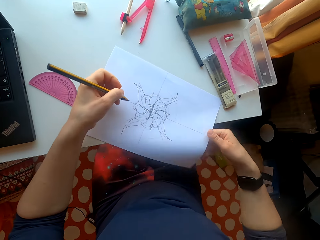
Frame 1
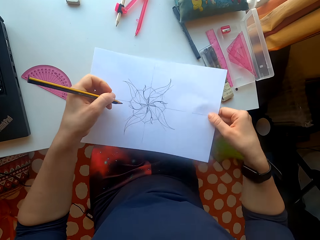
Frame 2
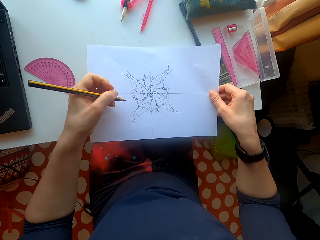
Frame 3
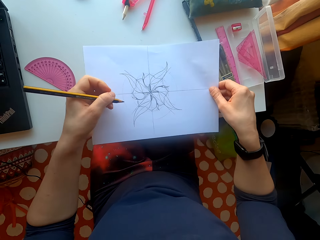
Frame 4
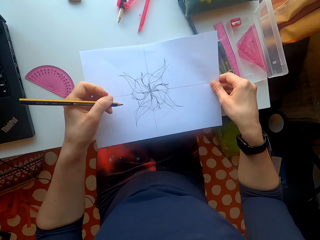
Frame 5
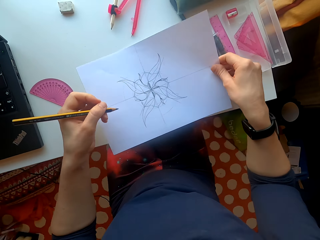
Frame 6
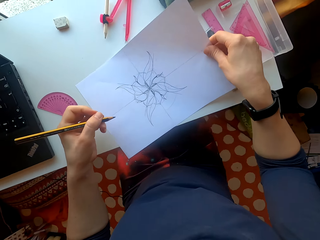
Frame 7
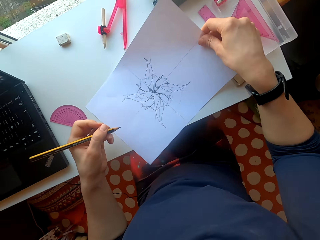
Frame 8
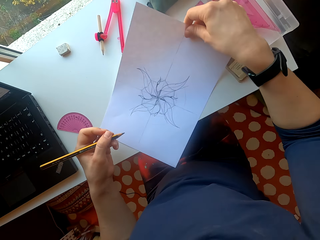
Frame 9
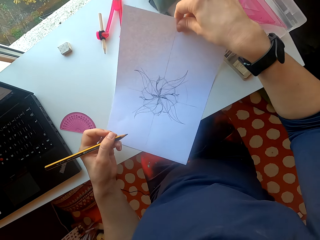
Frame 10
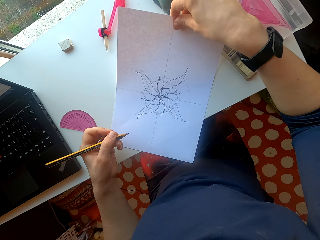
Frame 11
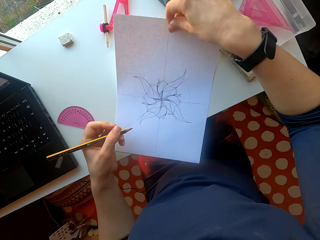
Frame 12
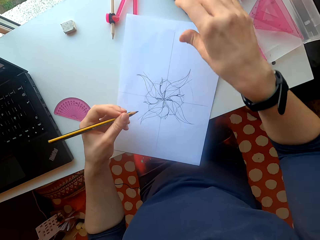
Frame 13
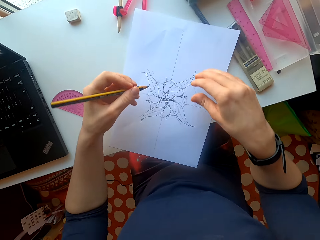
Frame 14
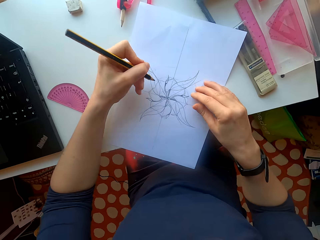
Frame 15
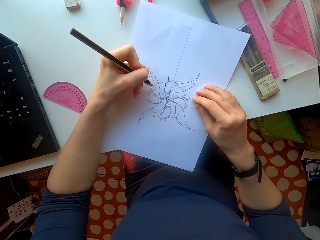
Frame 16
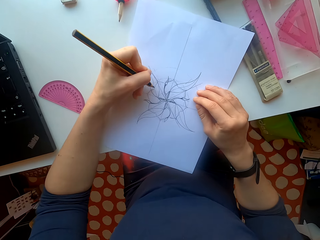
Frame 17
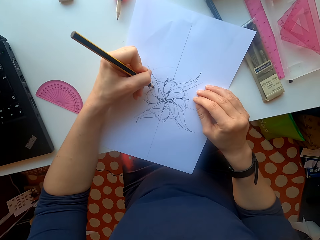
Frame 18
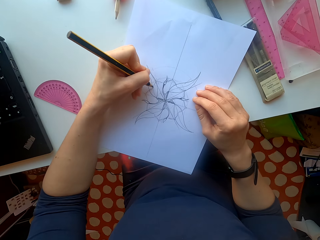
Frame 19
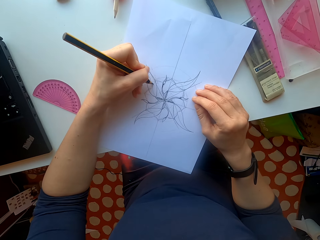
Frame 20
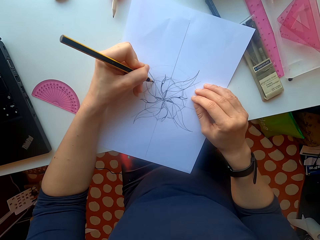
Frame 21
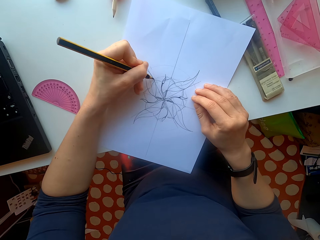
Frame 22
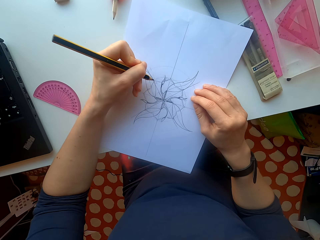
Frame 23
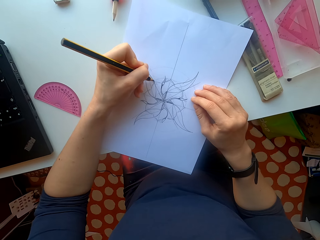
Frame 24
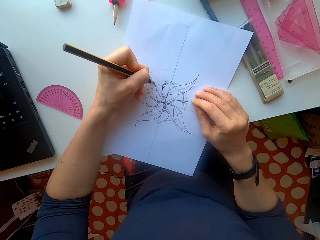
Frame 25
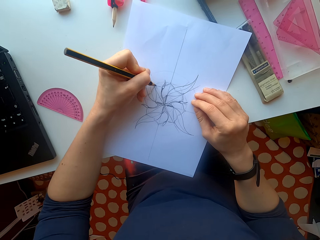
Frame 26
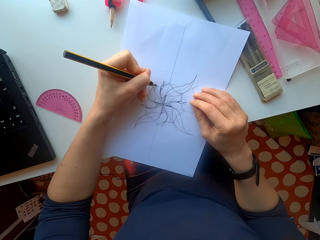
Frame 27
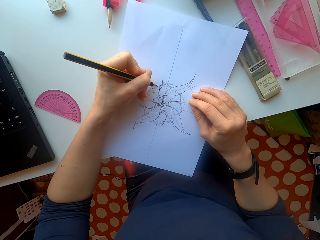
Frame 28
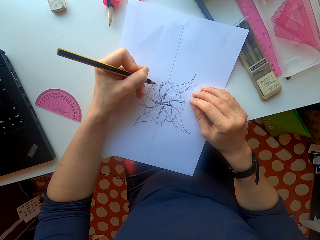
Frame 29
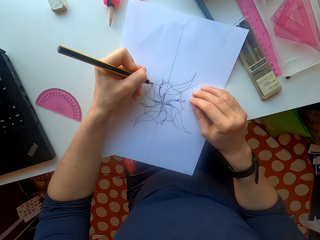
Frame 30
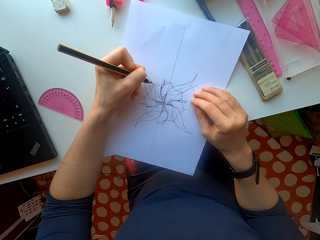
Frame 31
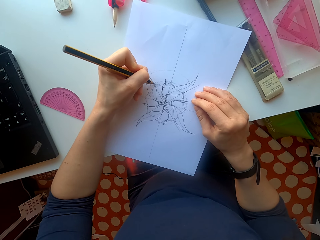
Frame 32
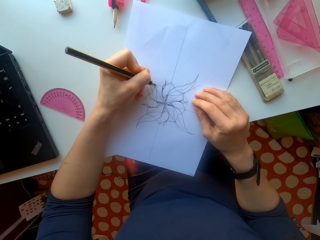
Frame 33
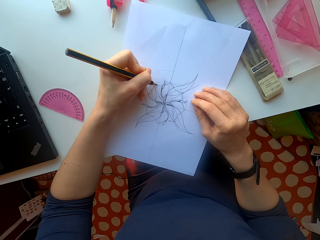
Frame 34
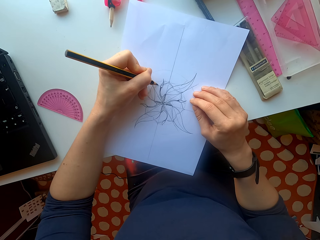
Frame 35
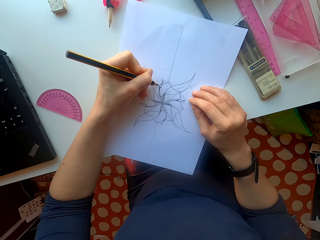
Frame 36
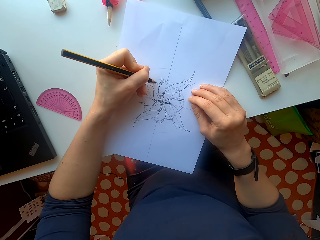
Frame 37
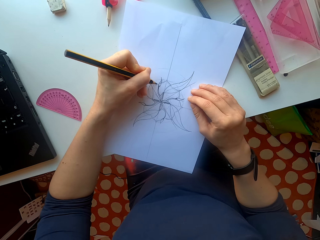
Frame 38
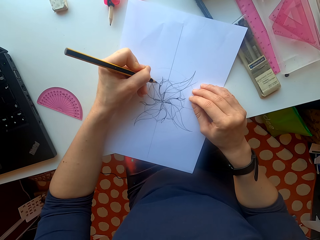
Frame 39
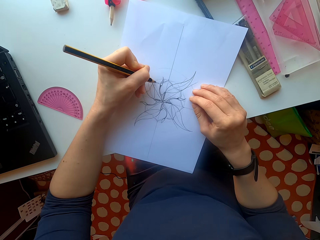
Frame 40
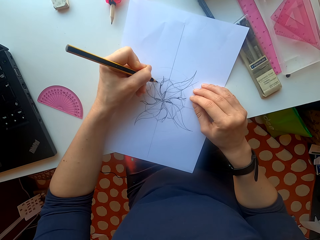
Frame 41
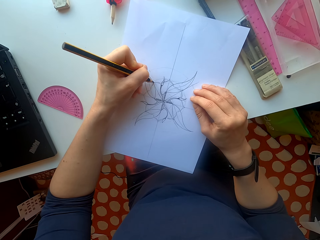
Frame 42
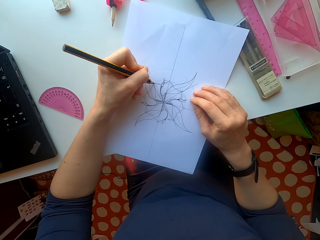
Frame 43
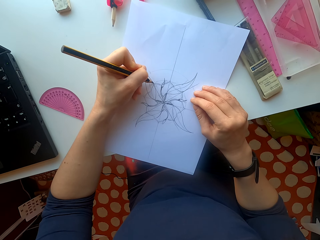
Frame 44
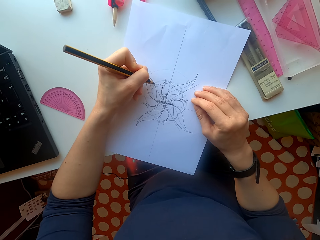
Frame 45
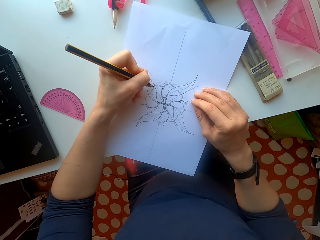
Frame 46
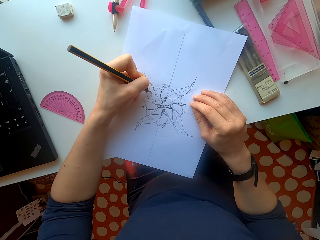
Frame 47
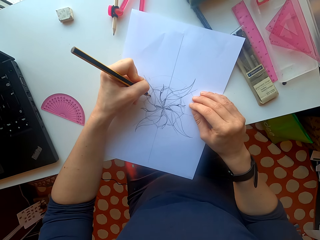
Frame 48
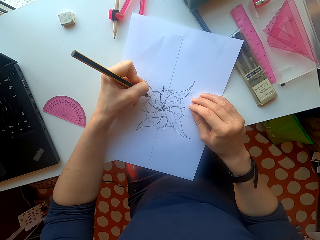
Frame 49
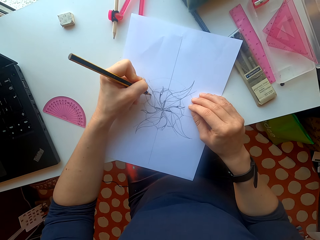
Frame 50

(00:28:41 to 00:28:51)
The camera wearer moves the sheet of paper. They draw on the sheet of paper.

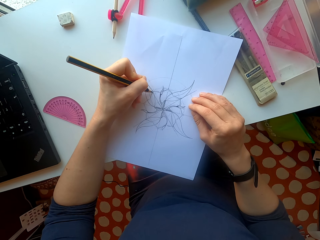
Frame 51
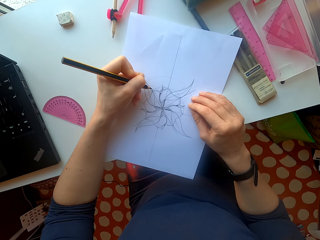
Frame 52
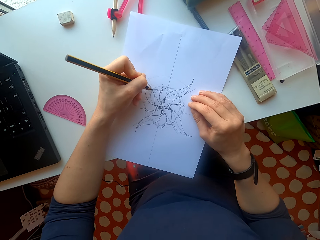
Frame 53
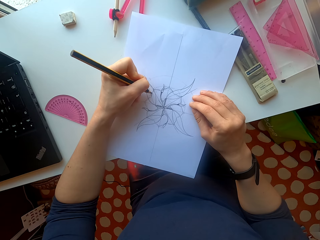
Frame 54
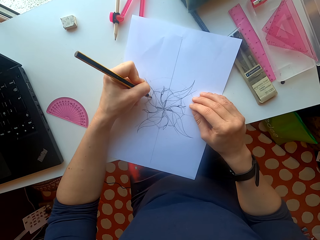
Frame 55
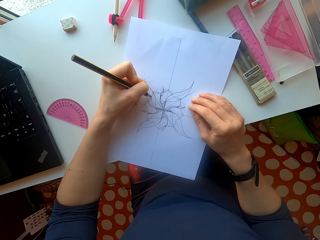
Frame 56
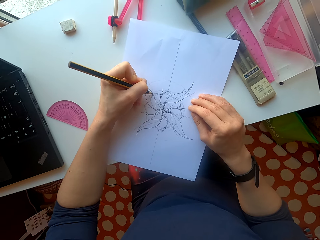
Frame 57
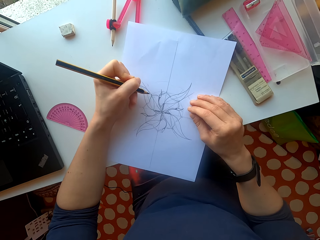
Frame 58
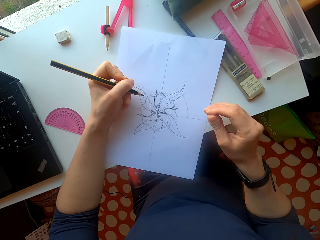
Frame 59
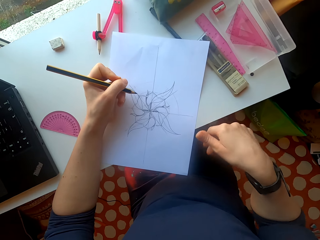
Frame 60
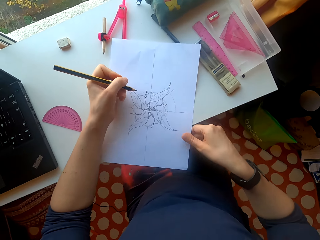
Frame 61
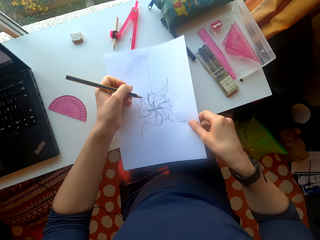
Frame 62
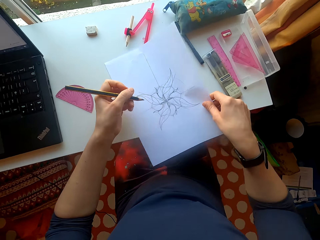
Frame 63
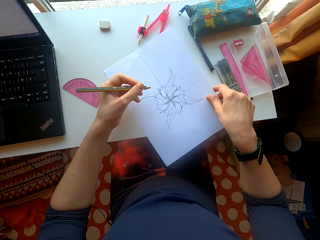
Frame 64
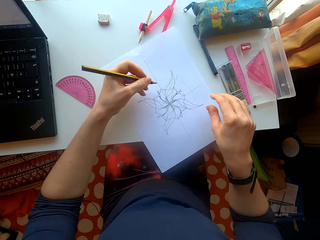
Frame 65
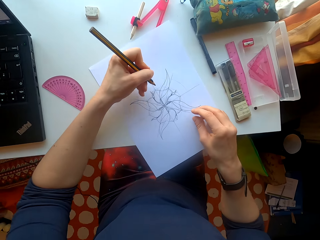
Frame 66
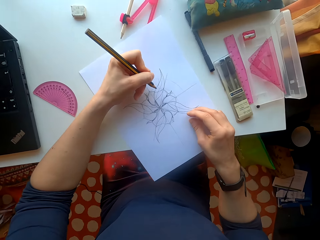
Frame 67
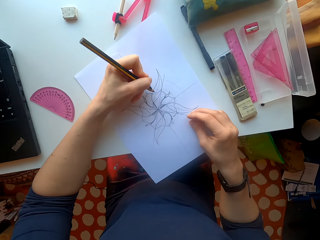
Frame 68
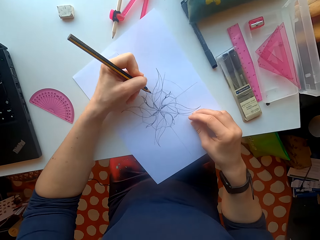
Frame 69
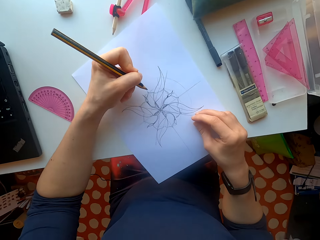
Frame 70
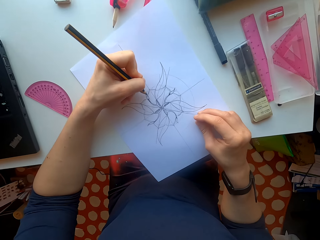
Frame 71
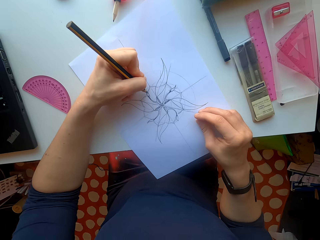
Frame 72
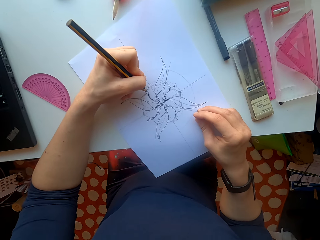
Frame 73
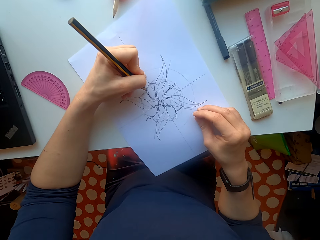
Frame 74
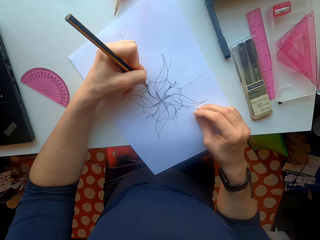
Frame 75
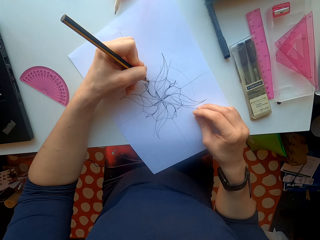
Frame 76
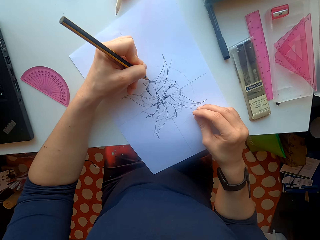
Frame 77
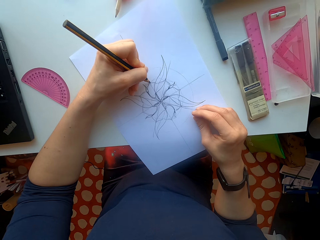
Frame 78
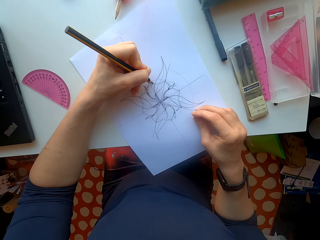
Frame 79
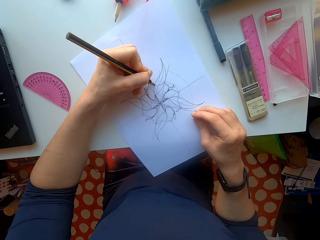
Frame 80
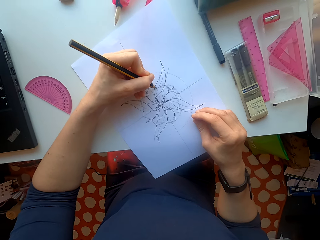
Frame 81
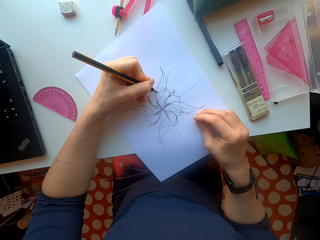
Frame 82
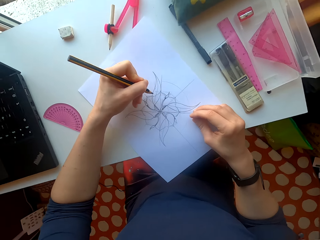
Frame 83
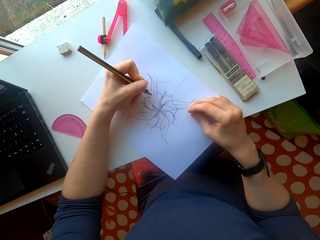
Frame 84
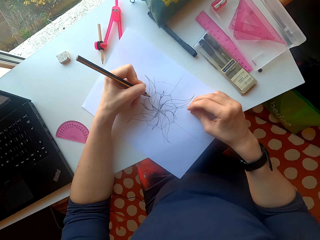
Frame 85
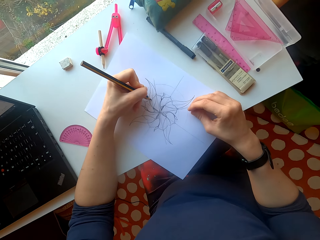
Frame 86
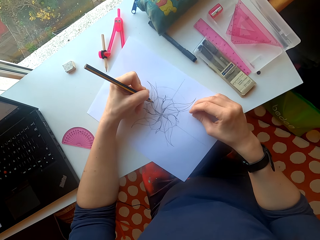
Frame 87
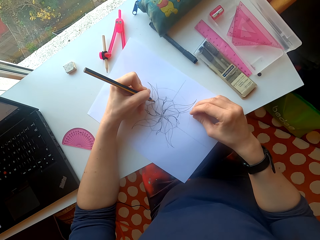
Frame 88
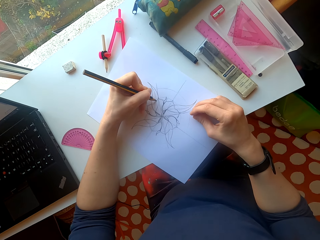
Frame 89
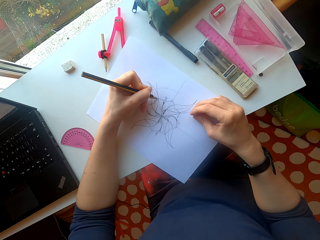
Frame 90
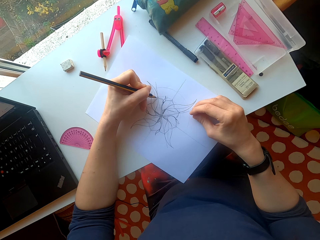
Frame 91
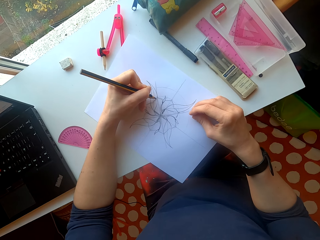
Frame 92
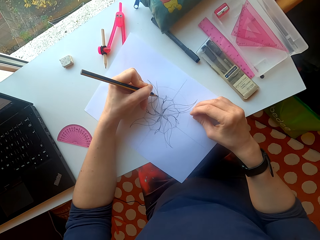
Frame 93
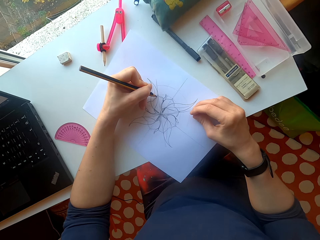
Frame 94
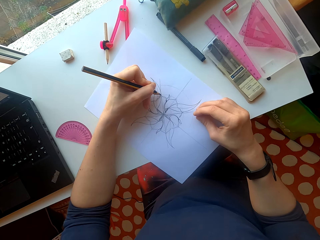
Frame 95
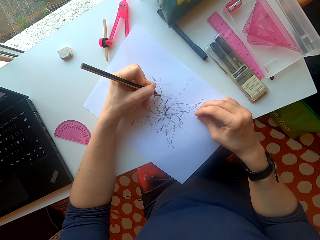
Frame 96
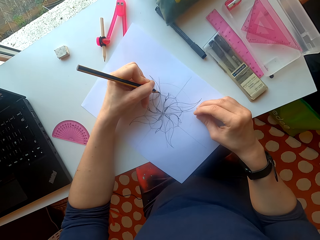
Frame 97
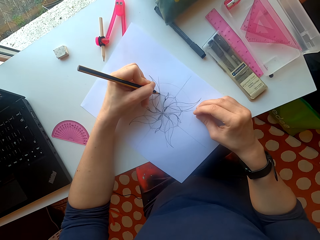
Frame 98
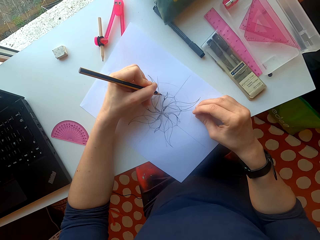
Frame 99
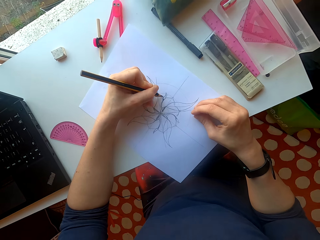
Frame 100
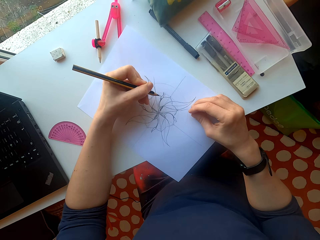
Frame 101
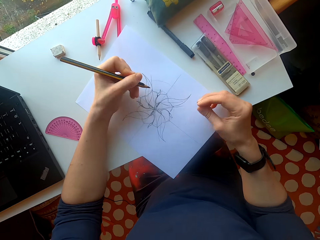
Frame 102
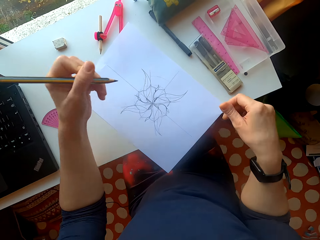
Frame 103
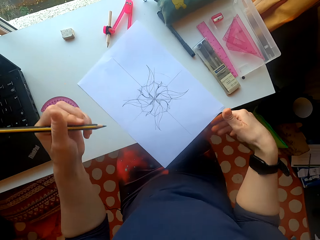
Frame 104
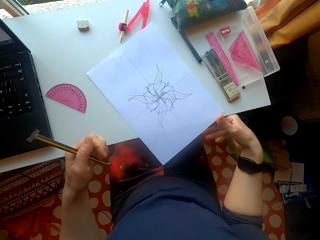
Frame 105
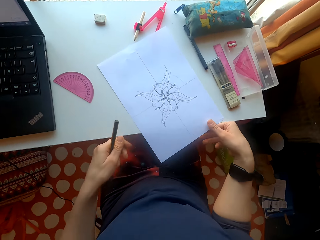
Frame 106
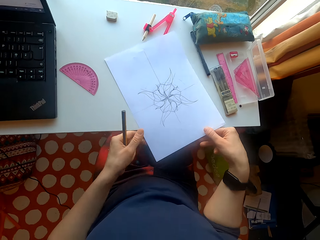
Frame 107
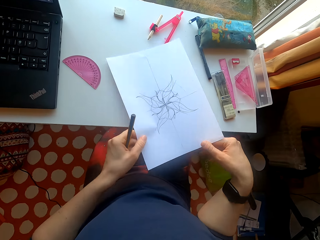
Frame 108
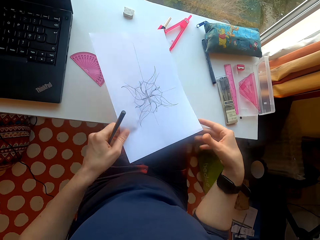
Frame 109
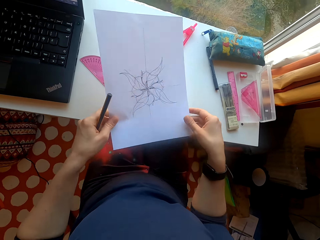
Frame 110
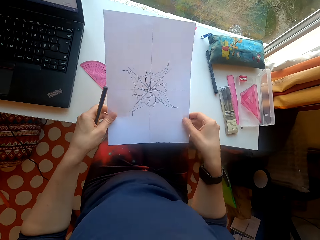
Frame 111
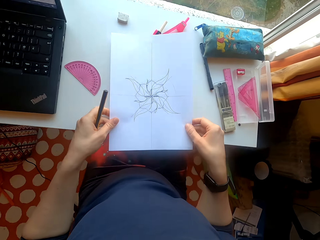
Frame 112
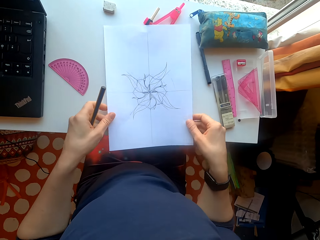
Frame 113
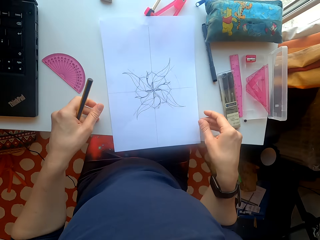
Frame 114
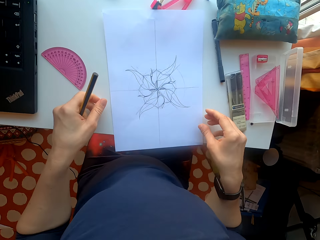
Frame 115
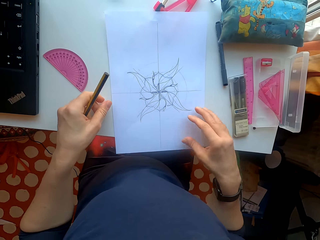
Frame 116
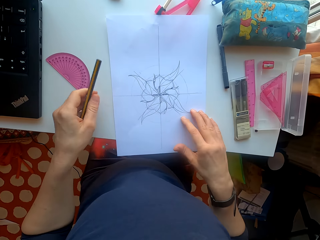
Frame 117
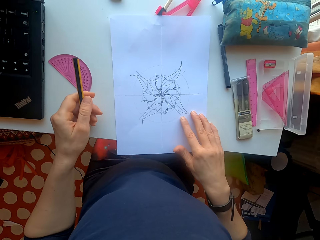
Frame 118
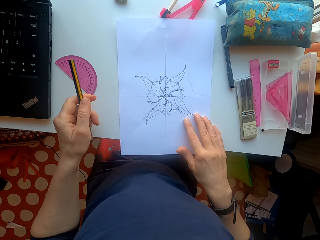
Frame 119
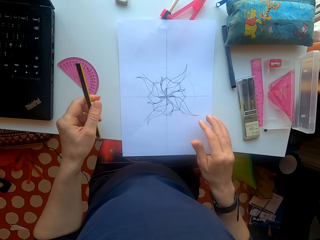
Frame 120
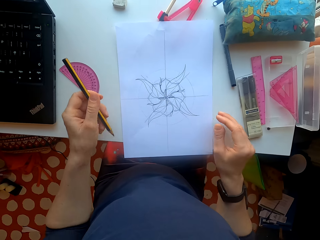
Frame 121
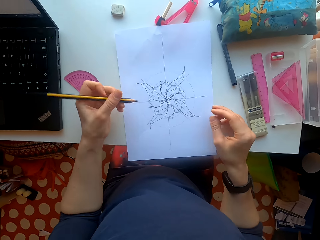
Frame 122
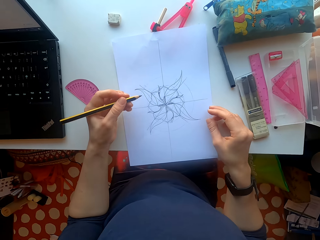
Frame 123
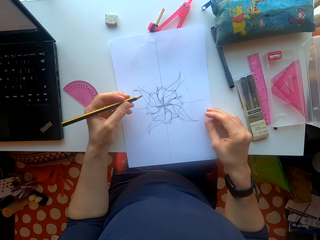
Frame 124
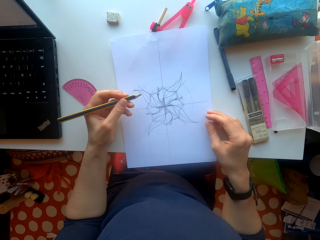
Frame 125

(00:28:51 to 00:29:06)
The camera wearer moves the sheet of paper. They draw on the sheet of paper. They move the sheet of paper.
